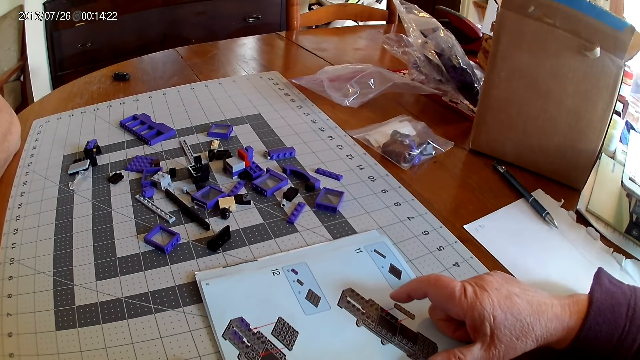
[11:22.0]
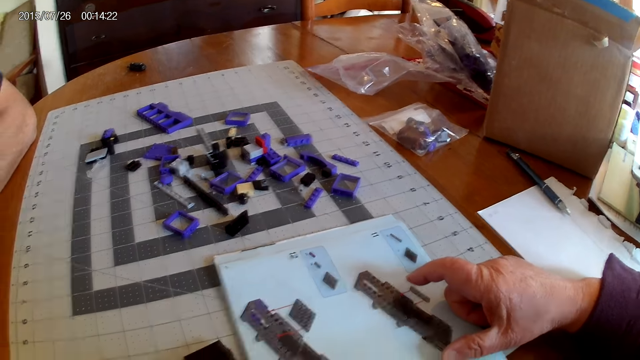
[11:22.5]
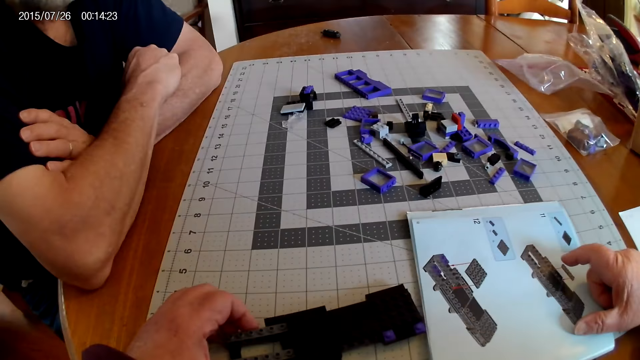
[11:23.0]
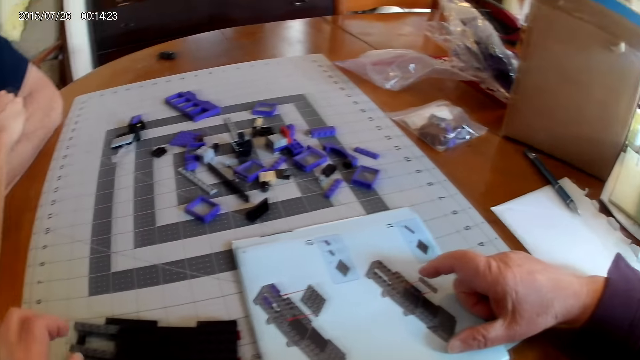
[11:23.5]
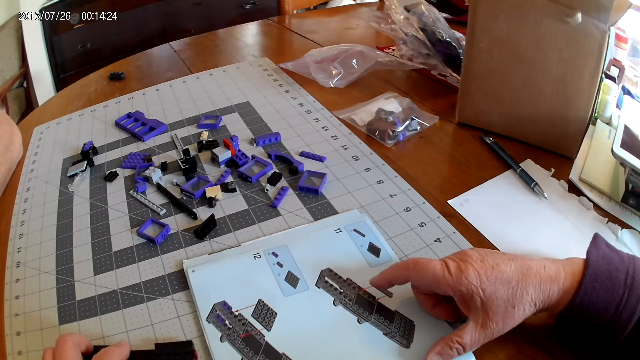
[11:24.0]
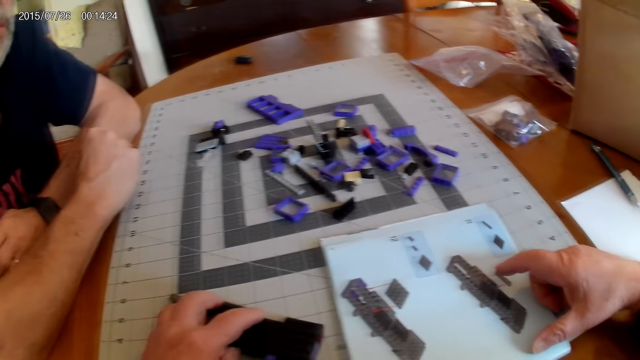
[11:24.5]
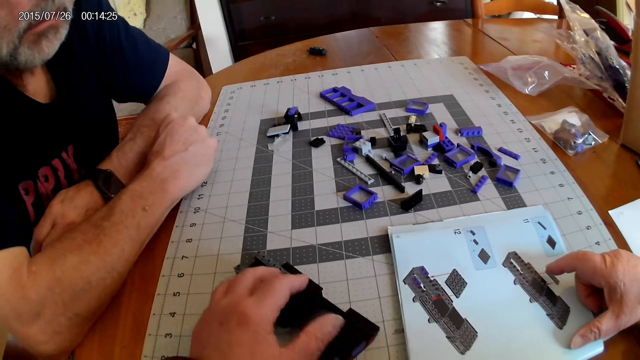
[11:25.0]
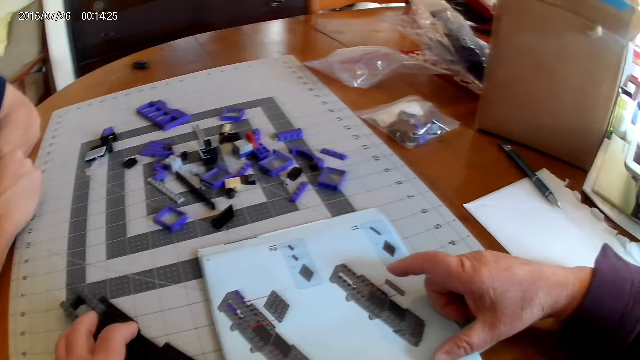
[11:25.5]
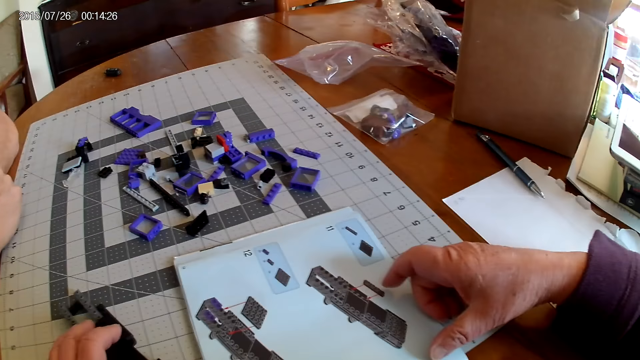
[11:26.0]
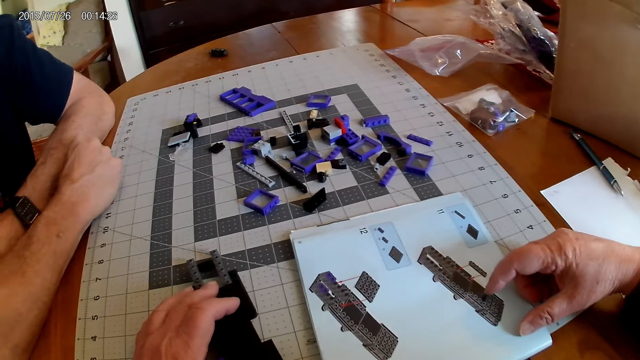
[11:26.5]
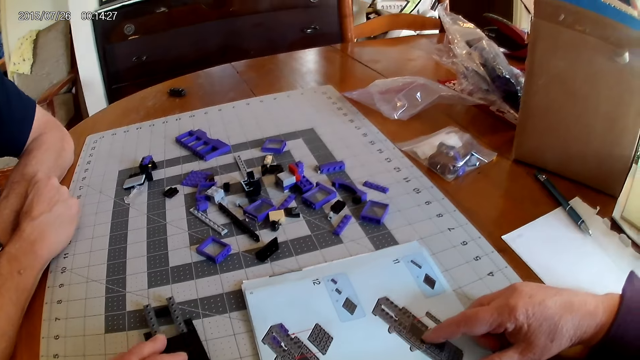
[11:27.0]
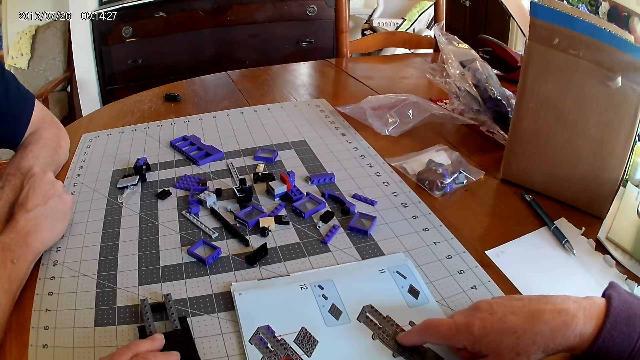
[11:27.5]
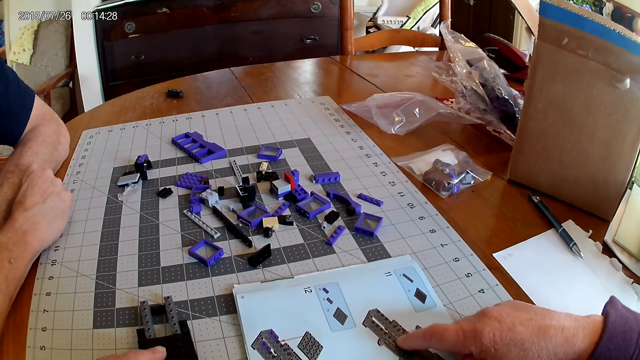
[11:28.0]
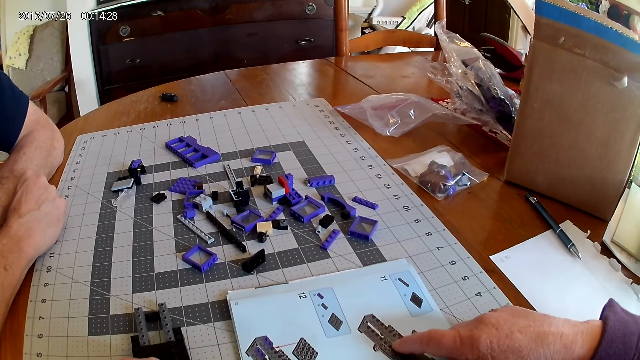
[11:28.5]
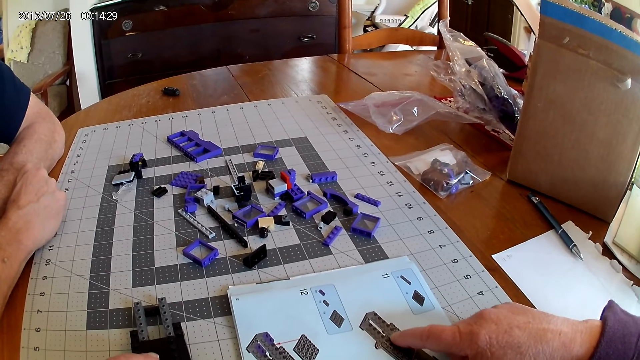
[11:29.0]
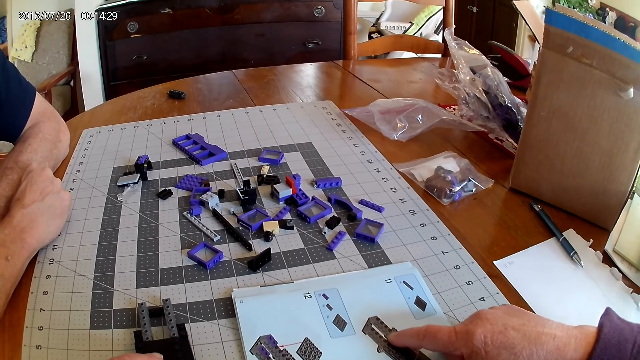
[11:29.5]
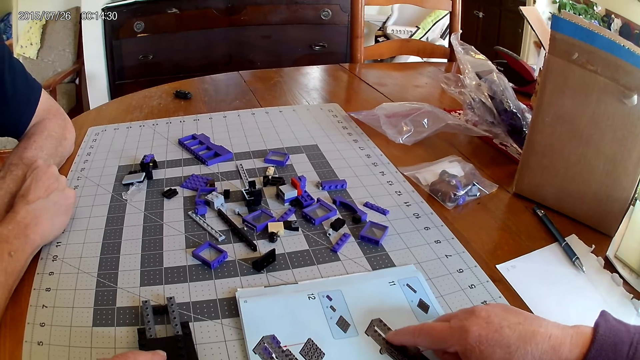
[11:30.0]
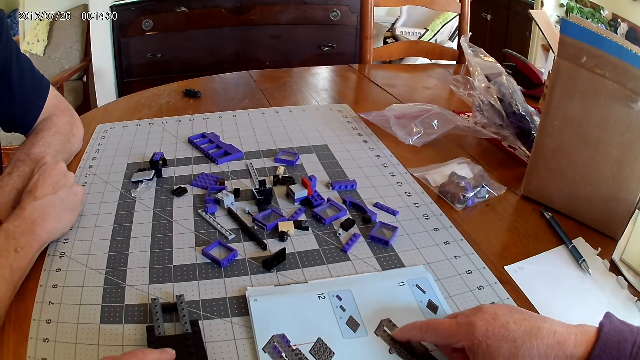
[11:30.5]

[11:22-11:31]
The camera wearer points at the instructional manual book. They hold a plastic model. They point at the instructional manual book.

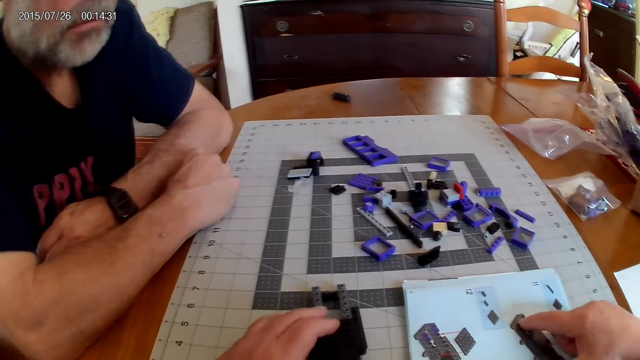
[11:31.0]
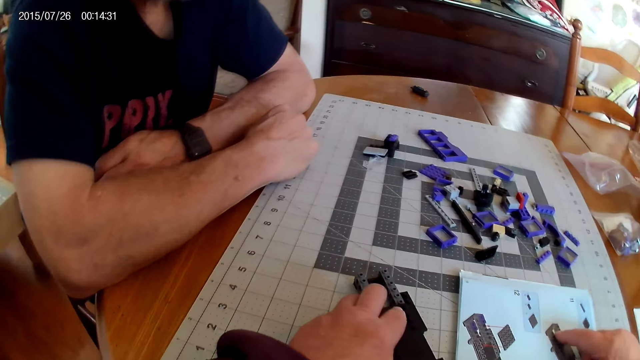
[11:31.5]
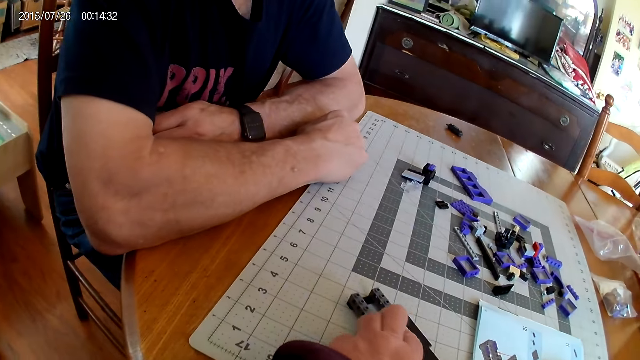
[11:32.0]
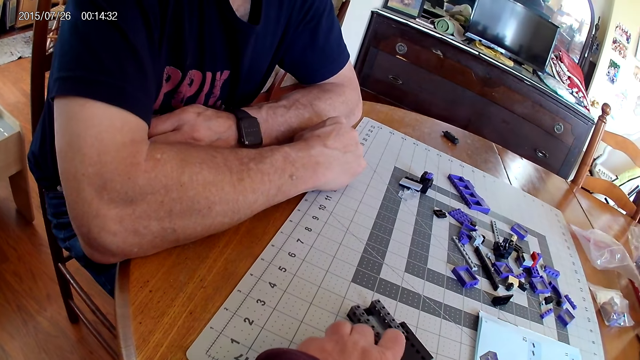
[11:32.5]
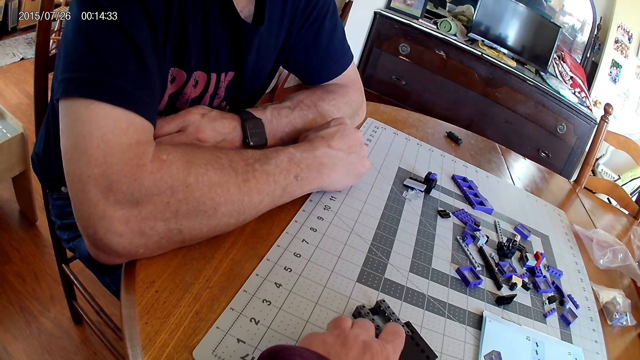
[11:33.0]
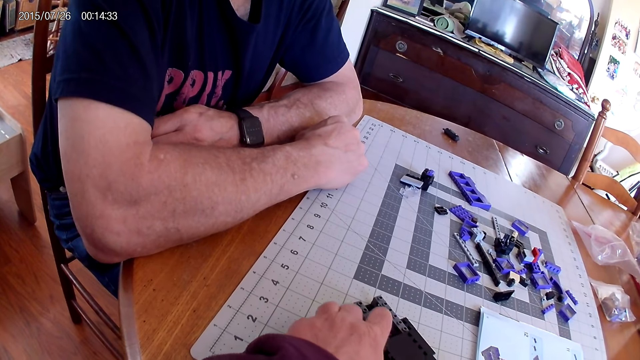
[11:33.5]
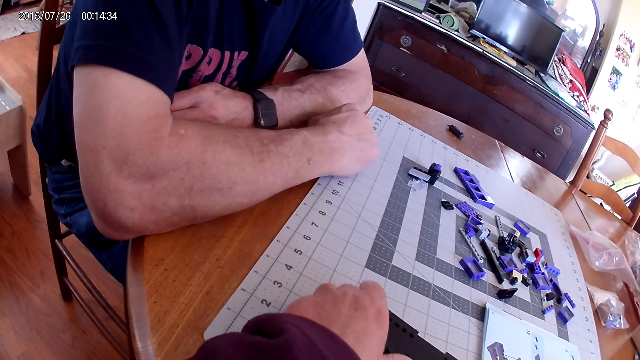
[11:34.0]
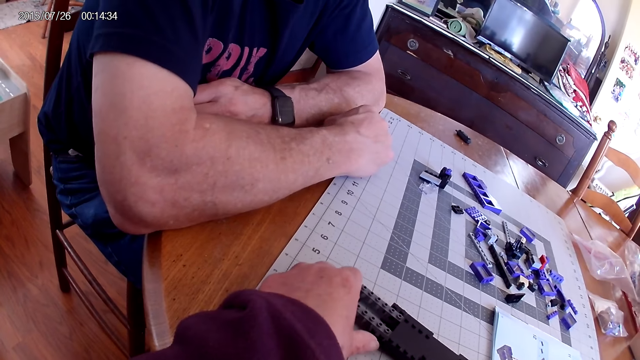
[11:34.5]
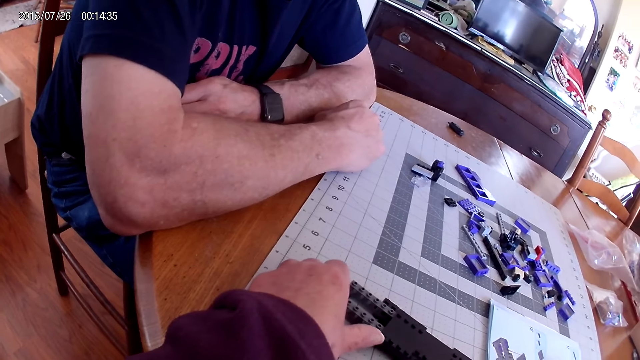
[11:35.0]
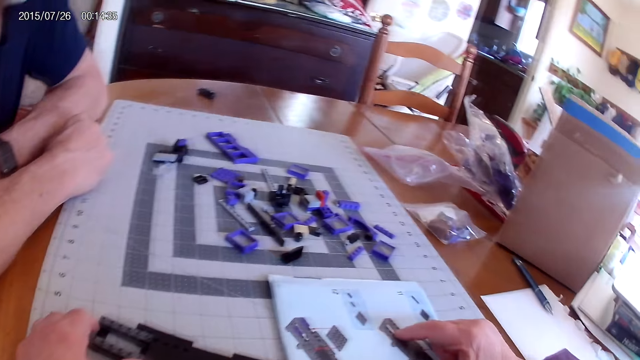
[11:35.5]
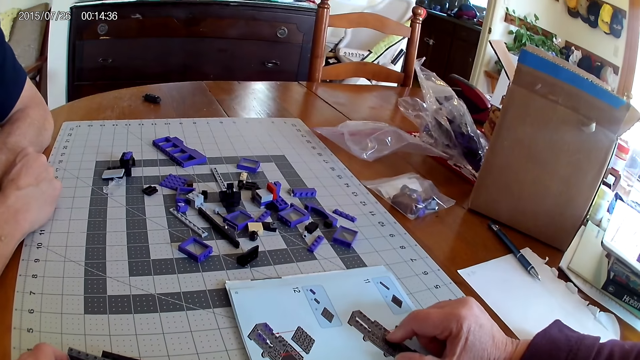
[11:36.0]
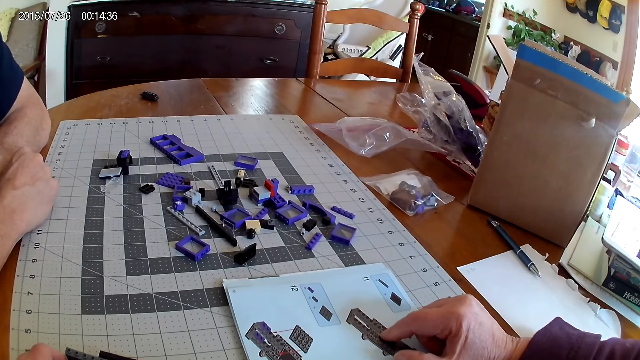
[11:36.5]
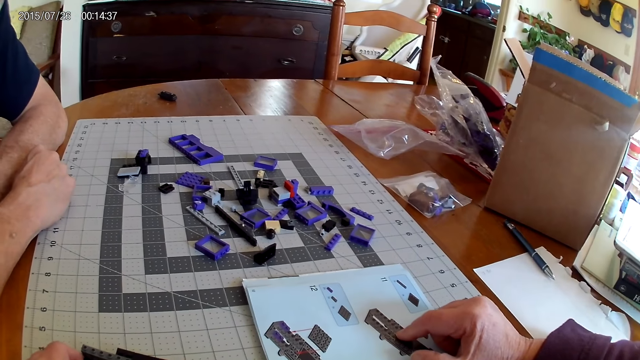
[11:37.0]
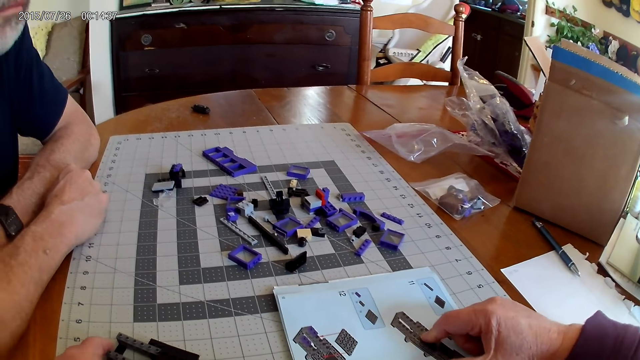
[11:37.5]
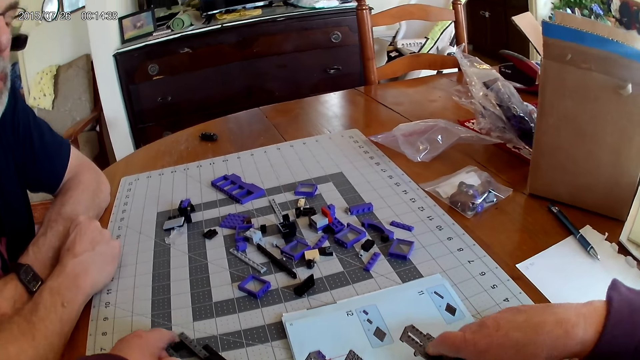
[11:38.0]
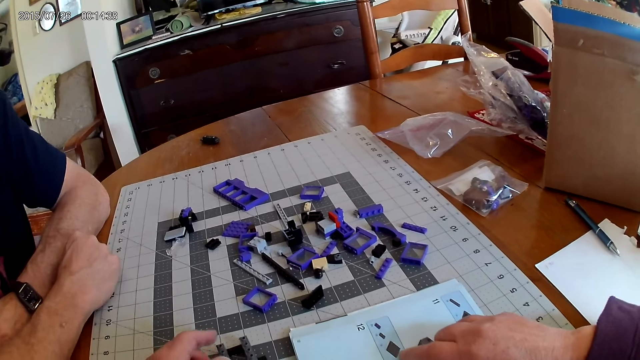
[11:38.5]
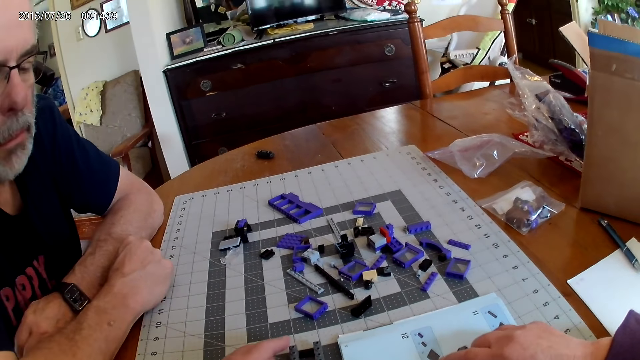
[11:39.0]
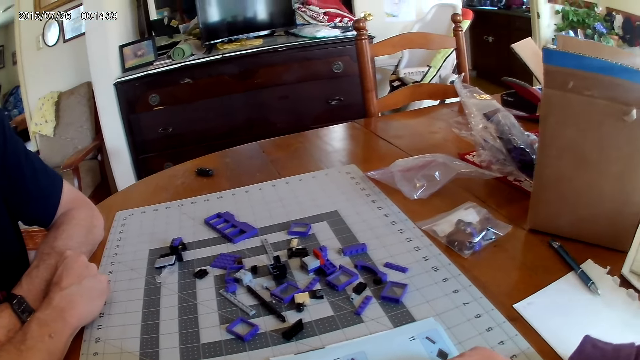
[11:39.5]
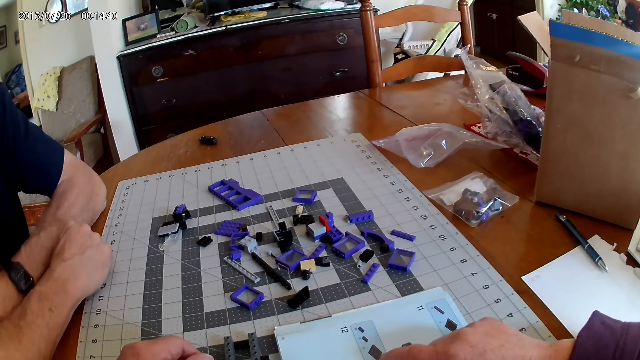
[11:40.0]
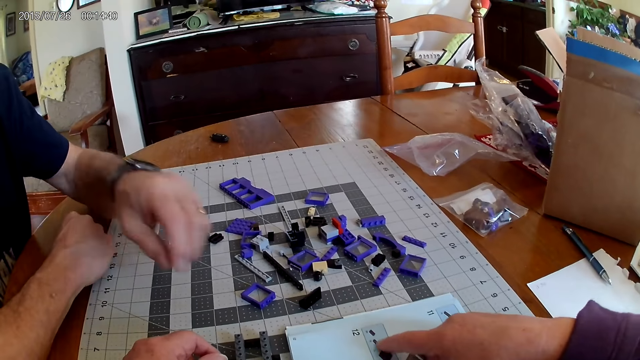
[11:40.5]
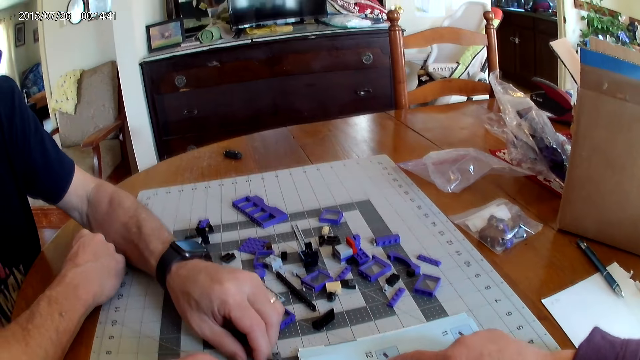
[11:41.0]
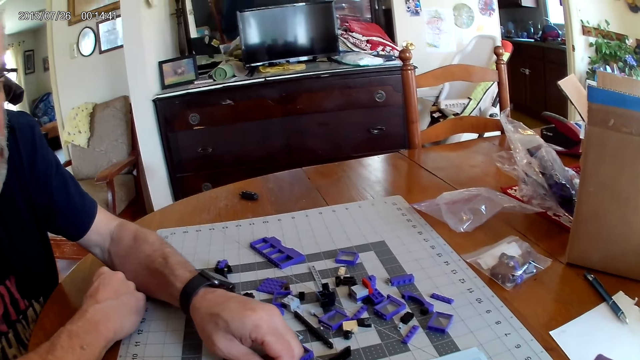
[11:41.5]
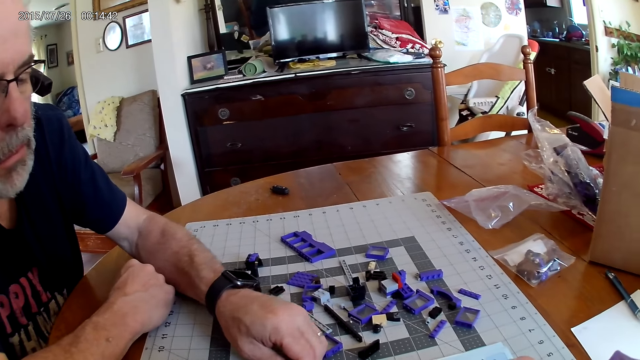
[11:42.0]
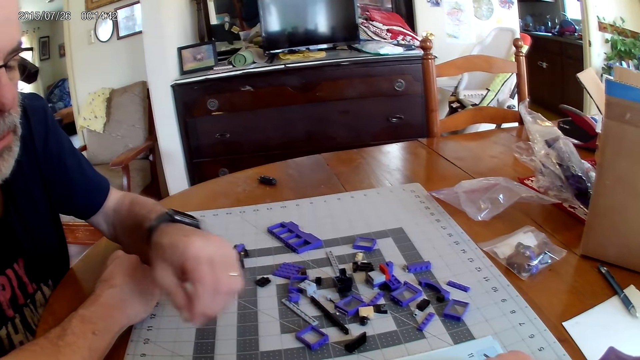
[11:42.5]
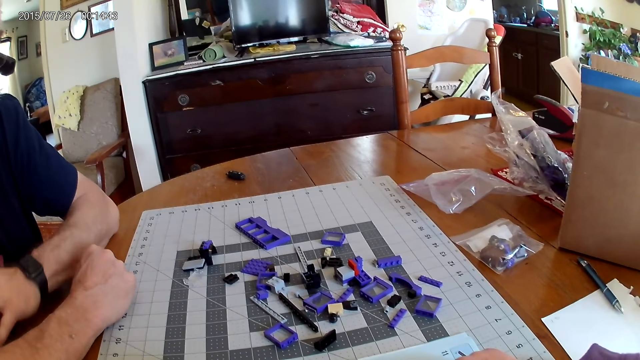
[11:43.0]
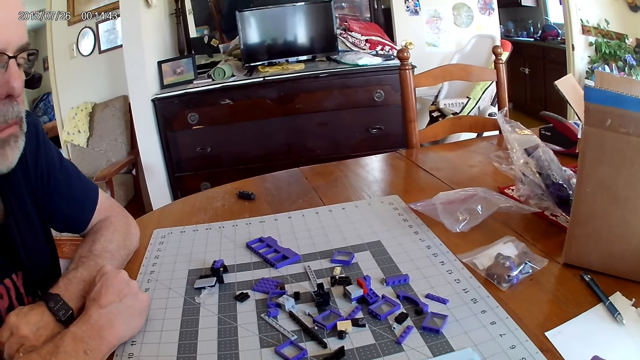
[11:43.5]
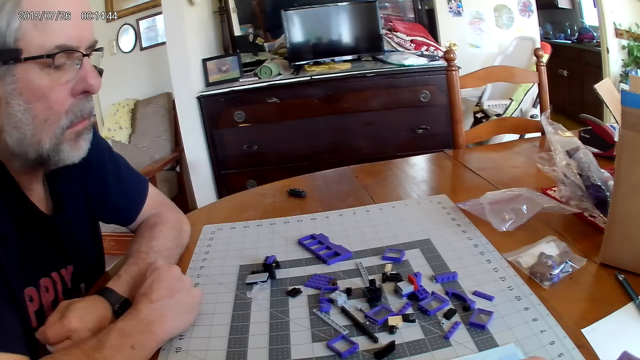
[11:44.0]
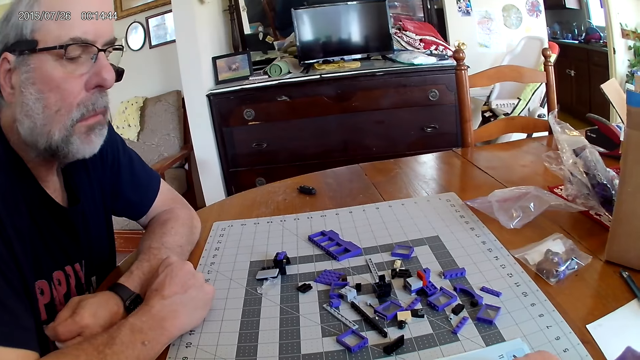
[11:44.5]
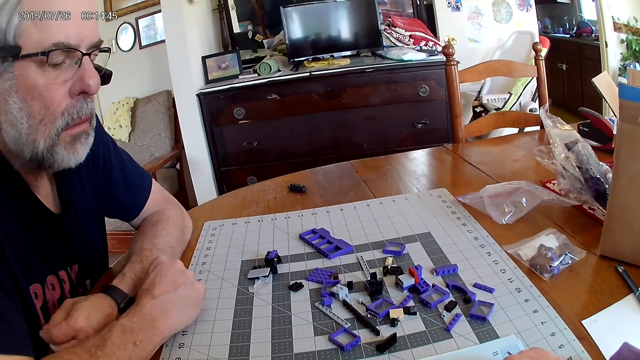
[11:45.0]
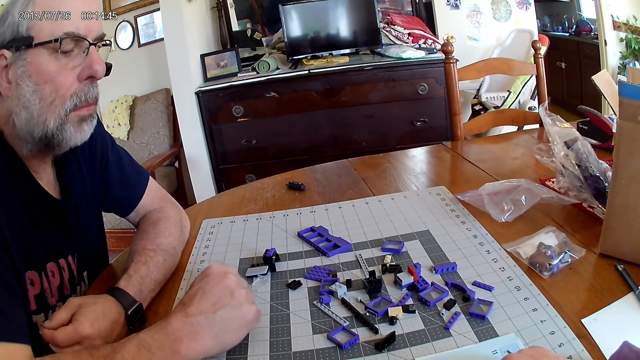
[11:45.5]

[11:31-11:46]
The camera wearer holds a plastic model. They point at the instructional manual book.
